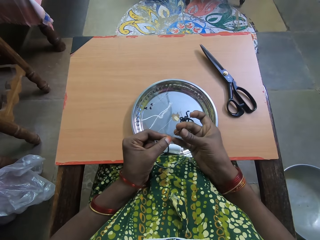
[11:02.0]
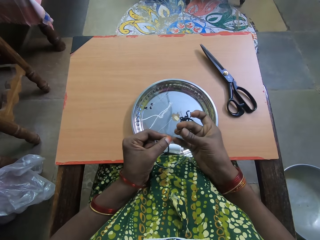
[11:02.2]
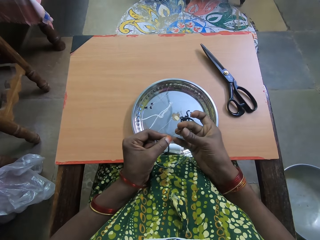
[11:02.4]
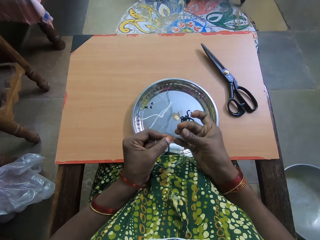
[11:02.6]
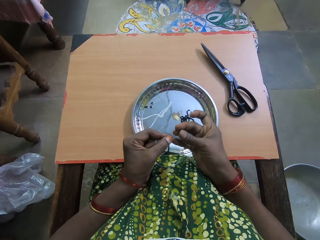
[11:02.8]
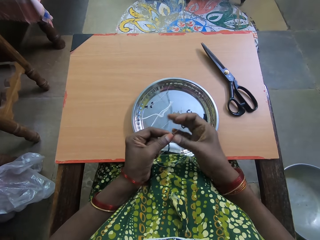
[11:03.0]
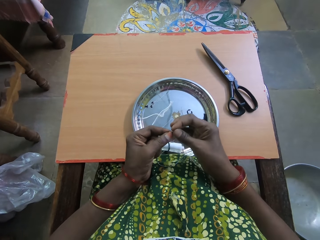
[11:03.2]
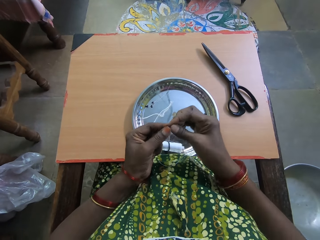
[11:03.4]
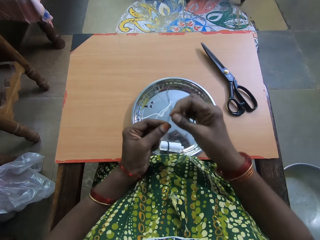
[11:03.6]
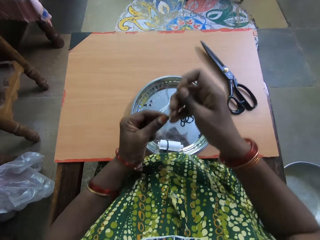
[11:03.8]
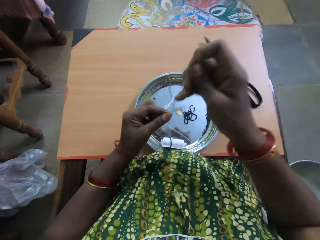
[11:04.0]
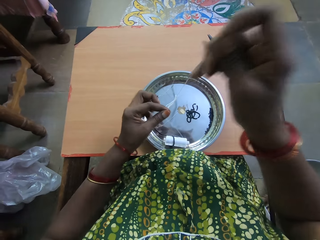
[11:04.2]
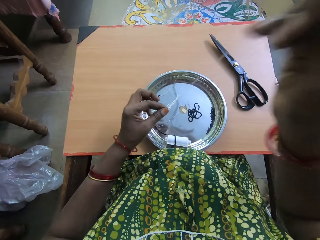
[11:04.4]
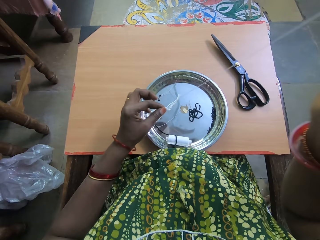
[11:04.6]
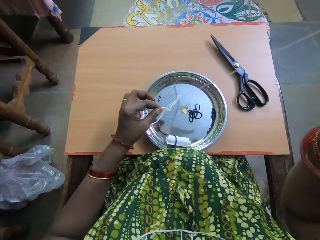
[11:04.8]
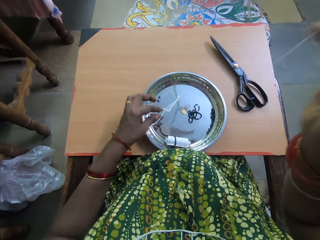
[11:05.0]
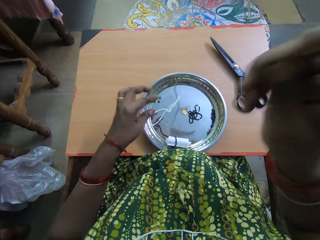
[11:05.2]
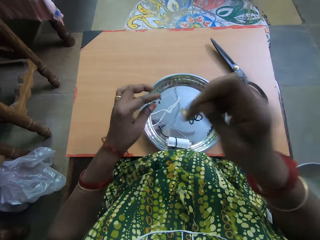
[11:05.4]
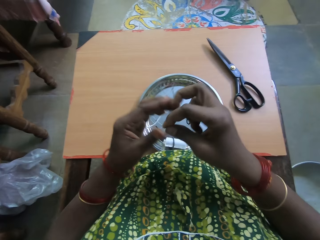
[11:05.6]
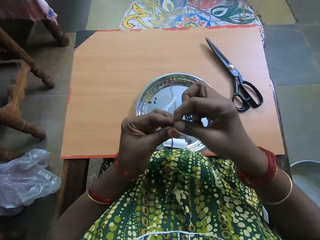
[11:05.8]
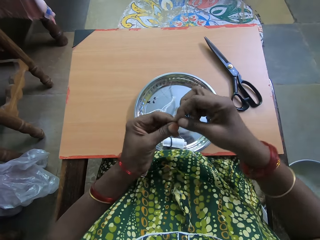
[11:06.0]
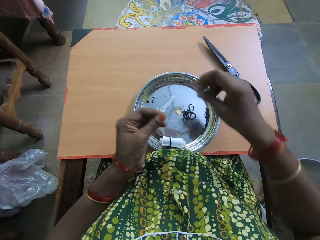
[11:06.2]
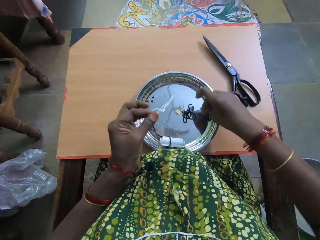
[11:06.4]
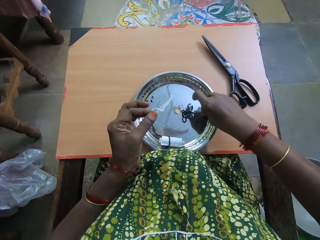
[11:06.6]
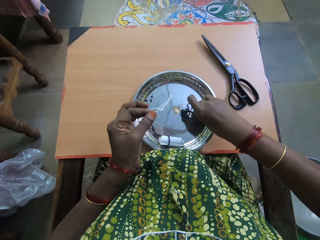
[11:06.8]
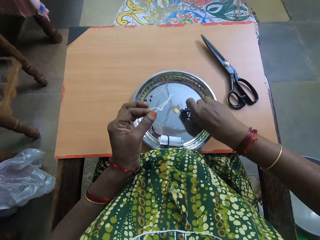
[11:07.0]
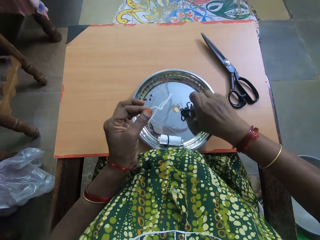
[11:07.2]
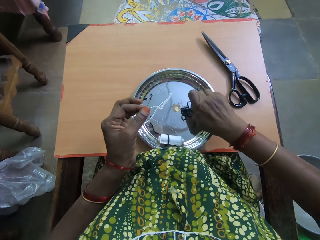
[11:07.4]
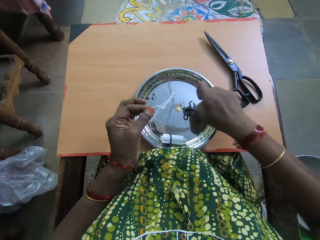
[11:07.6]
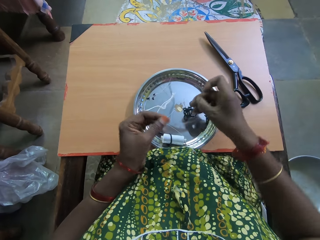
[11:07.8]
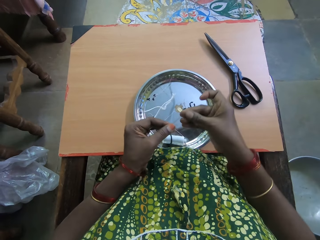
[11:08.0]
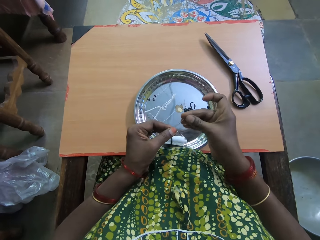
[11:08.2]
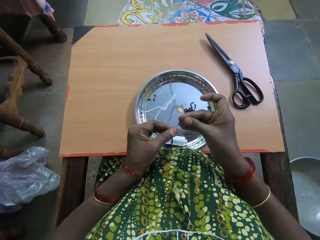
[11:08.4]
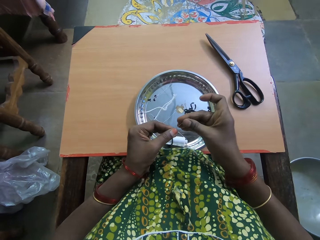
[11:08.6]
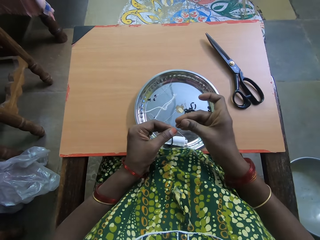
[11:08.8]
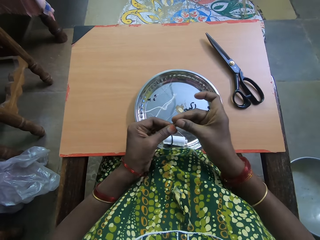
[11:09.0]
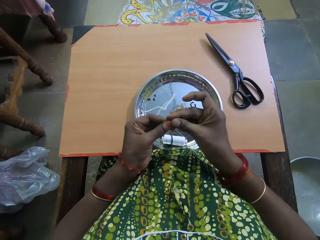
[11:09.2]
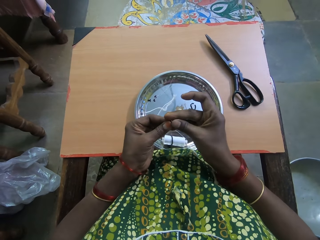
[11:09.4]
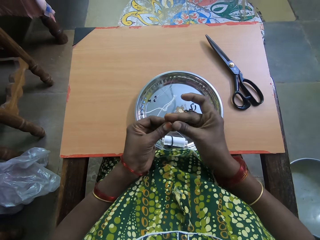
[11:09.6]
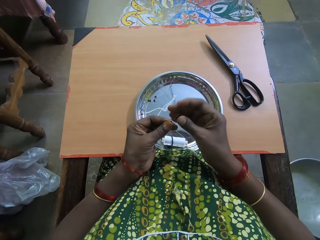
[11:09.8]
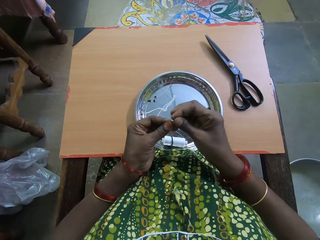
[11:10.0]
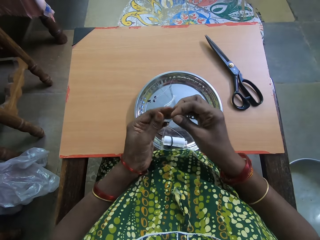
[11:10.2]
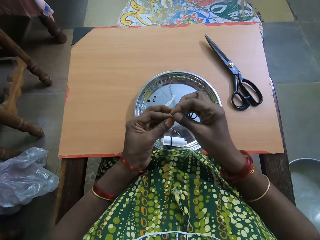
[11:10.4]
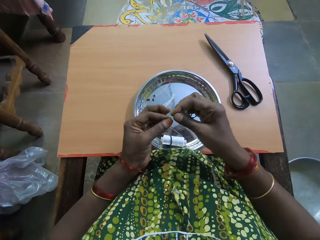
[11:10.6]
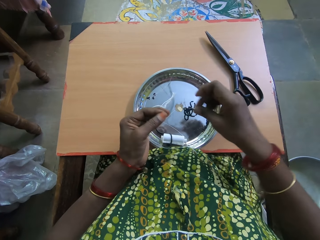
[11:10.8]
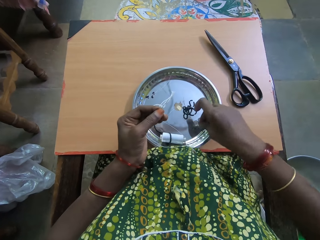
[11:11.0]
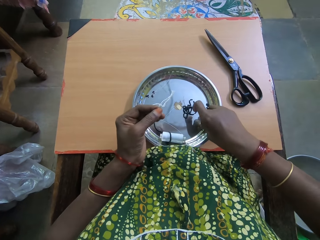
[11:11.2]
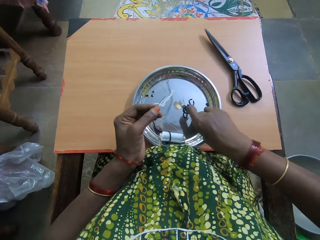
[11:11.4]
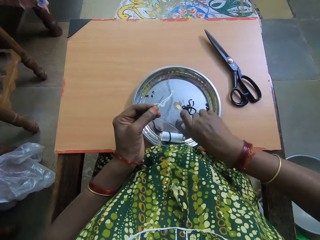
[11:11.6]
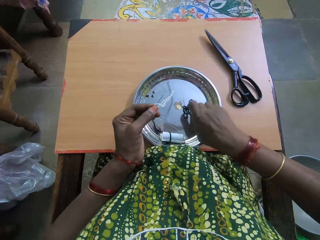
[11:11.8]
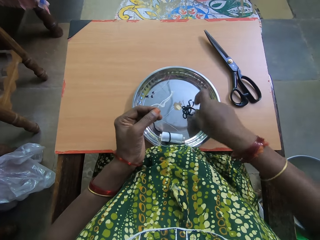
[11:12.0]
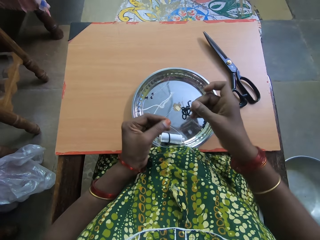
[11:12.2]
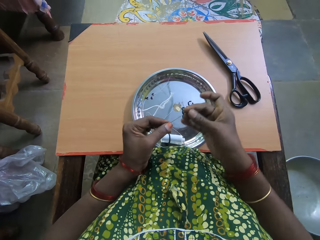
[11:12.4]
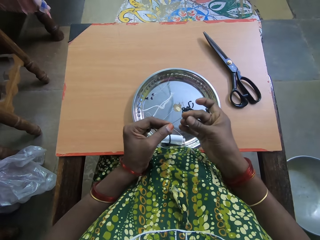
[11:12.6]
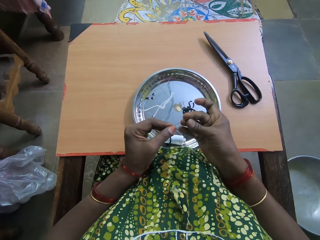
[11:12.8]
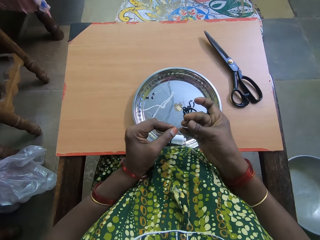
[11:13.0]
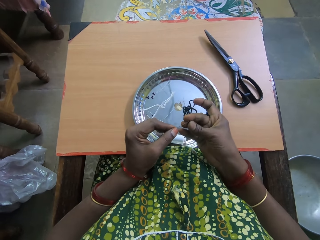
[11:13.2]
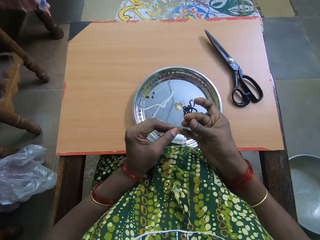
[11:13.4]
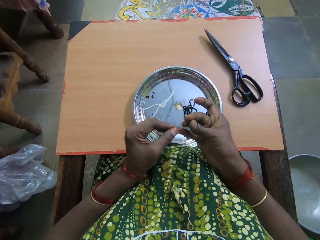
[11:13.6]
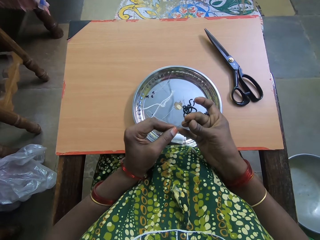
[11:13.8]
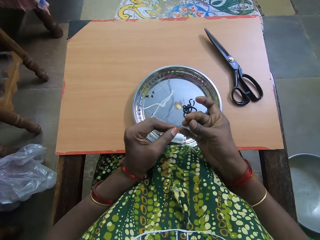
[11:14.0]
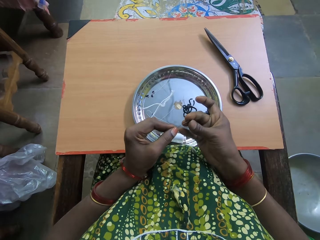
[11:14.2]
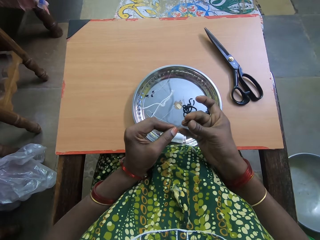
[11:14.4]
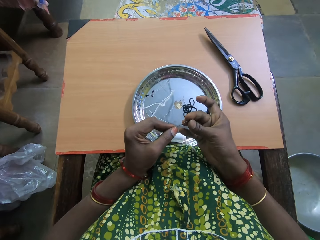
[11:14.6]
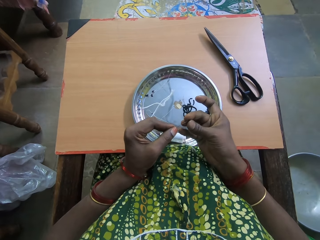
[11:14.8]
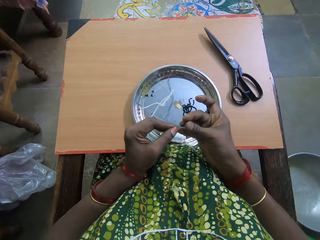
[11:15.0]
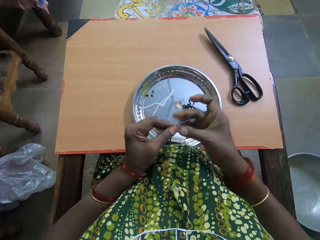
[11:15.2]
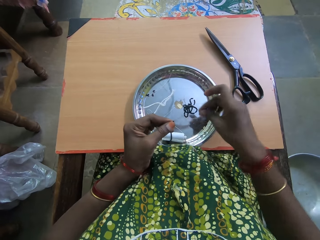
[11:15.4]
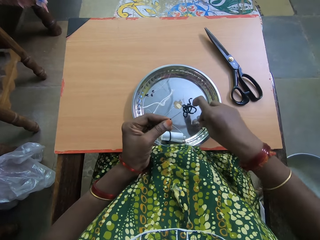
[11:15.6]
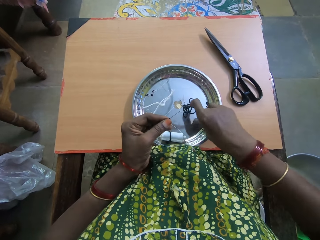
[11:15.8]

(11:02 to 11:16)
The camera wearer puts the bead through the fishing line. They pull beads to the thread. They adjust the fishing line. They take another bead from the tray. They put the bead in the needle and through the fishing line. They take another bead from the tray. They put the bead in the needle and through the fishing line.

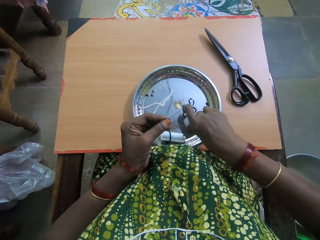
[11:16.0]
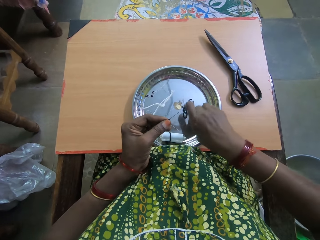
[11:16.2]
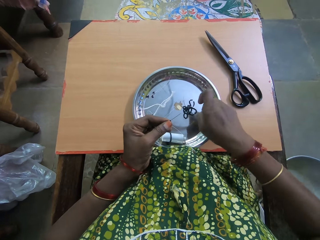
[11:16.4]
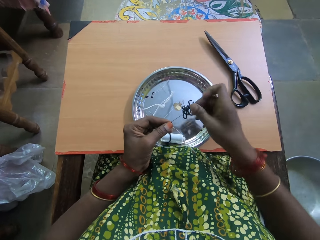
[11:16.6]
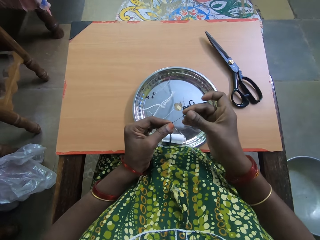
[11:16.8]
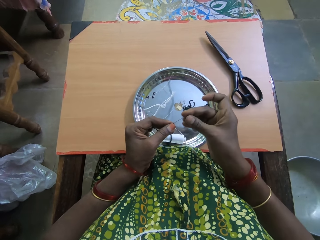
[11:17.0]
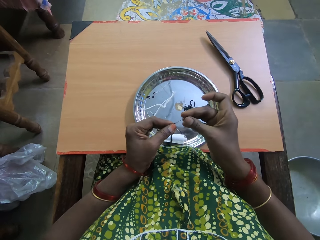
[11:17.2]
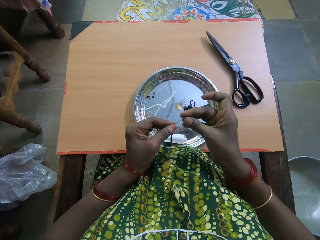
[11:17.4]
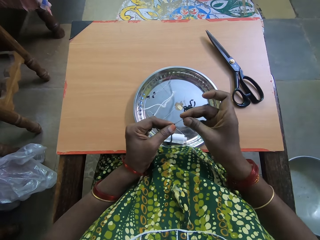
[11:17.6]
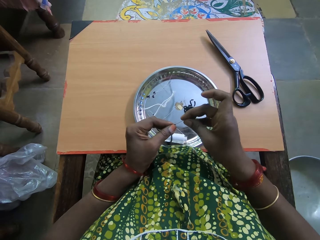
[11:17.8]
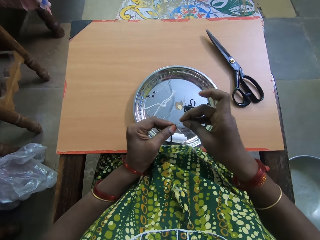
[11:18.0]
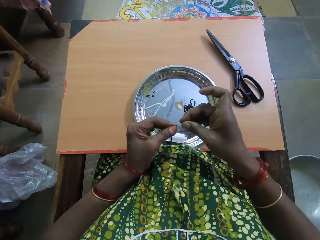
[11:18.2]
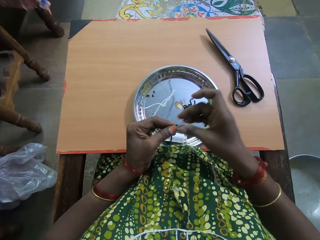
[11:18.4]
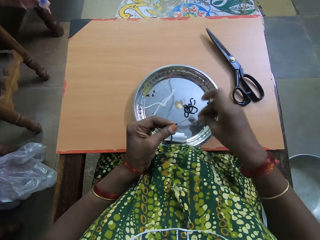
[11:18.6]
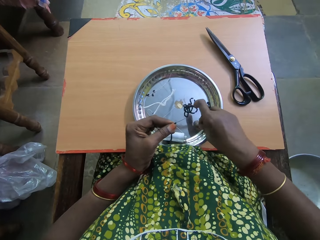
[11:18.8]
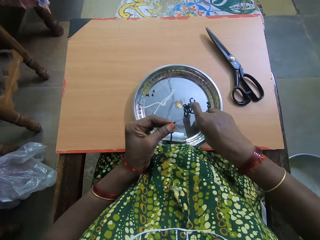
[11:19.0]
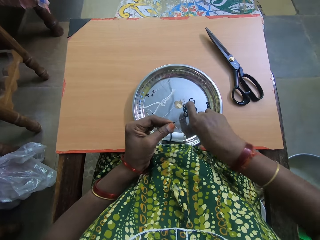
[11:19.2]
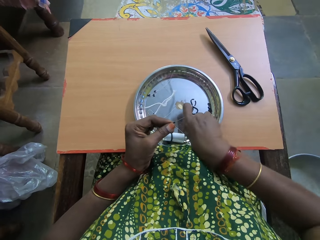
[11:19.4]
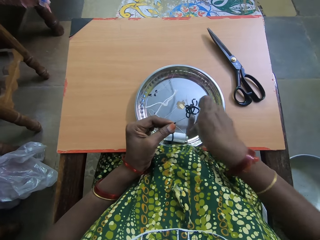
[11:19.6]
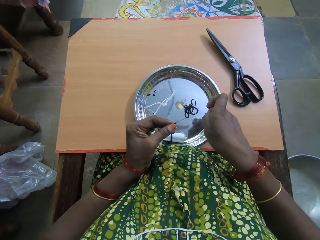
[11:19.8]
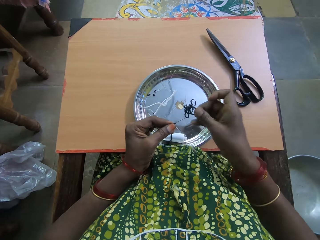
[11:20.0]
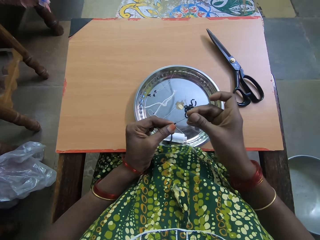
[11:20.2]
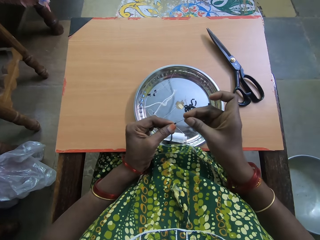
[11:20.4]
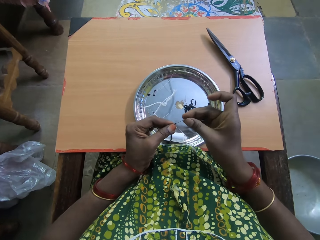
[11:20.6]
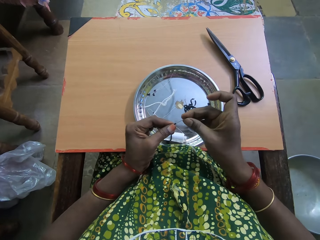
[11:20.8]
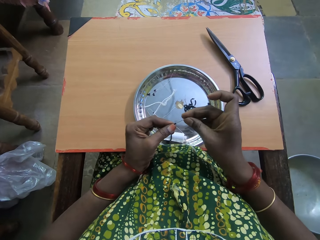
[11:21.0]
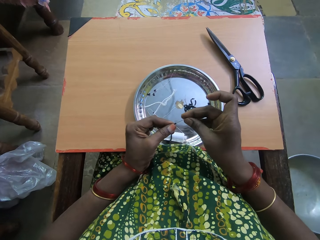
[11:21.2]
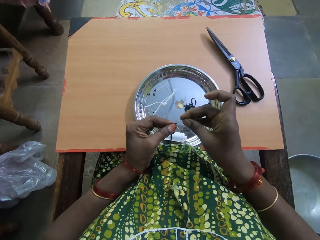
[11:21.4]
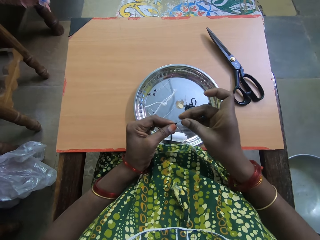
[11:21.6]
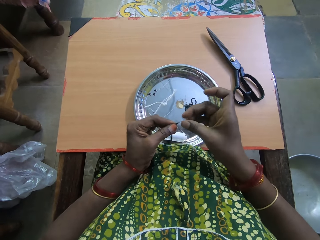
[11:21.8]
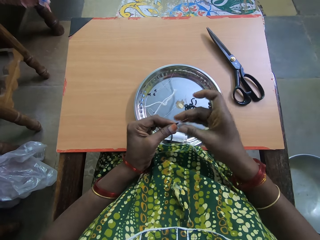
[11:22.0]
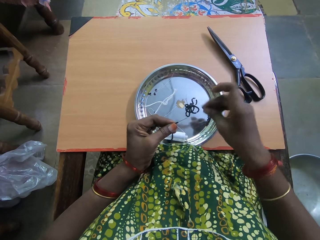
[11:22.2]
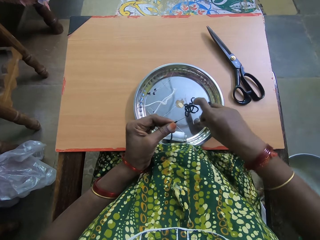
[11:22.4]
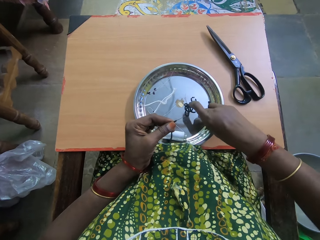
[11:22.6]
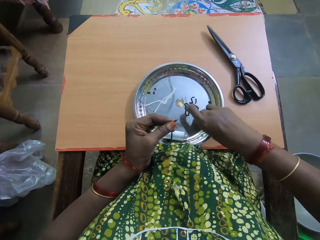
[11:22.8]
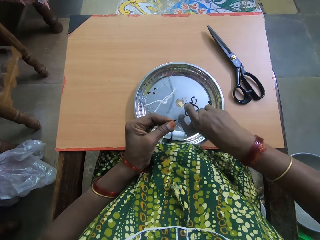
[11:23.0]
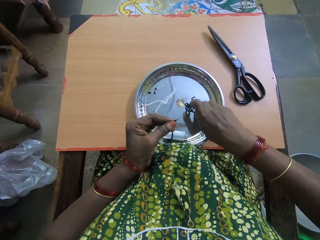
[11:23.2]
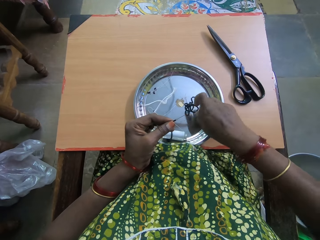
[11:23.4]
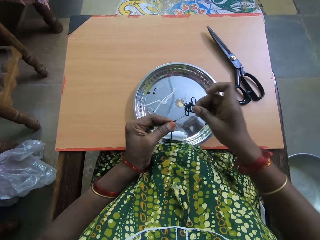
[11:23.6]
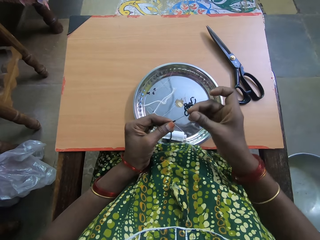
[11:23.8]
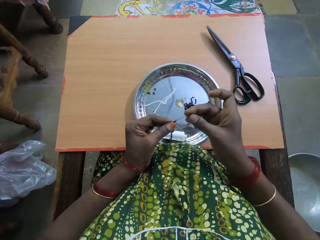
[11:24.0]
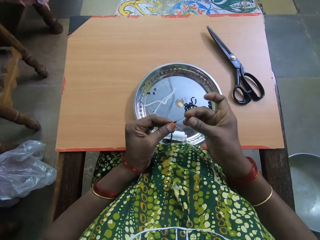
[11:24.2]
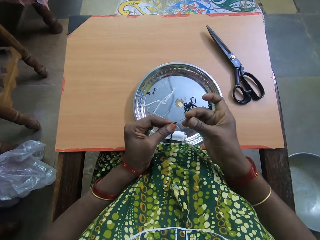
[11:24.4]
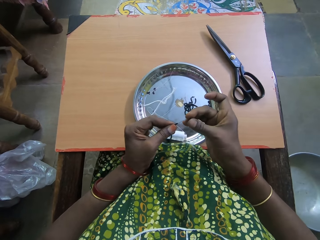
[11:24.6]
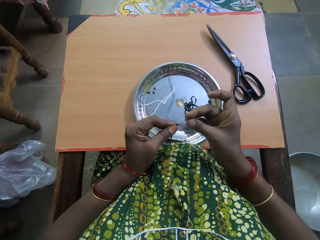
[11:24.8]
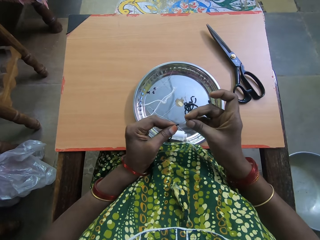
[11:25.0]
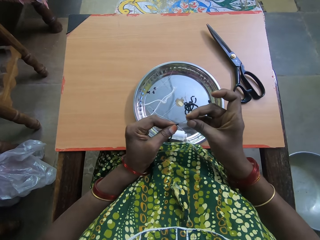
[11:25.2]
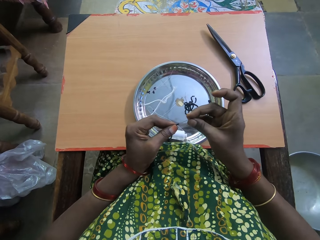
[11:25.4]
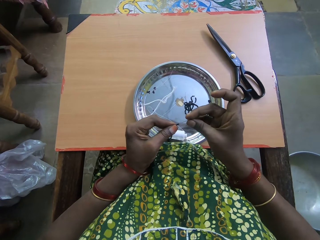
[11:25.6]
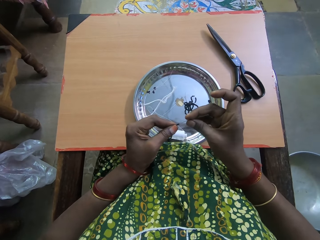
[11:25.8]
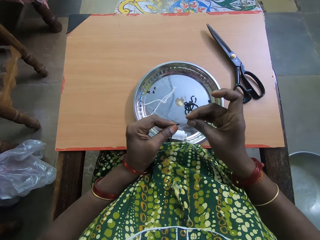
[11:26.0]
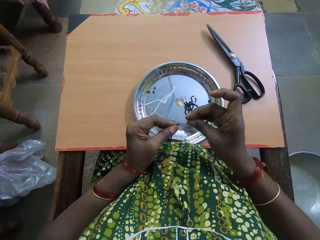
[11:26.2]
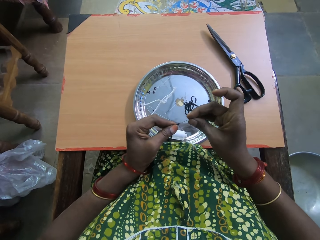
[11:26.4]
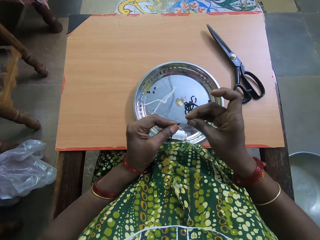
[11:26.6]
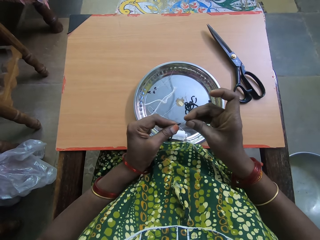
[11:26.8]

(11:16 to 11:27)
The camera wearer takes another bead from the tray. They put the bead in the needle and through the fishing line. They take another bead from the tray. They put the bead in the needle and through the fishing line. They take another bead from the tray. They put the bead in the needle and through the fishing line.
